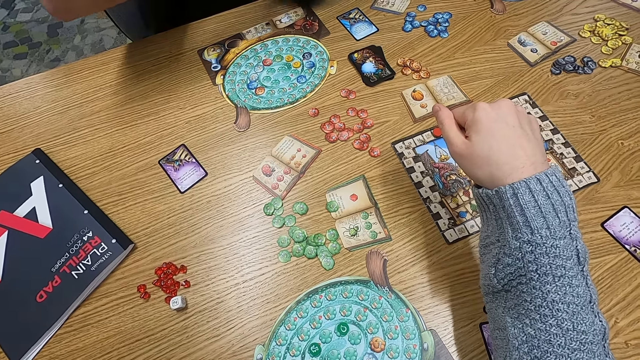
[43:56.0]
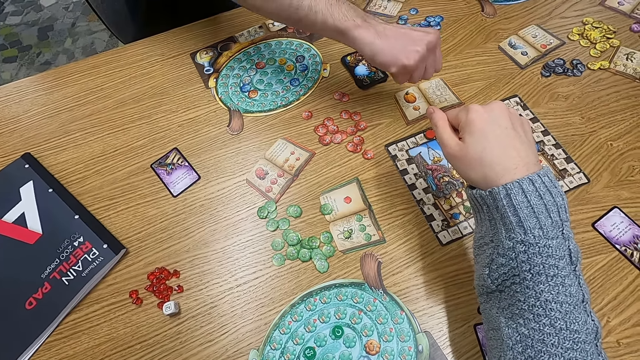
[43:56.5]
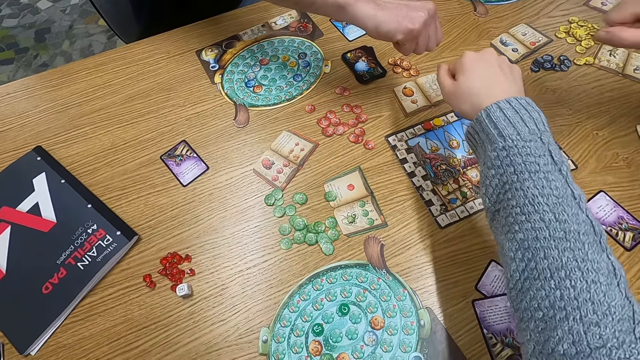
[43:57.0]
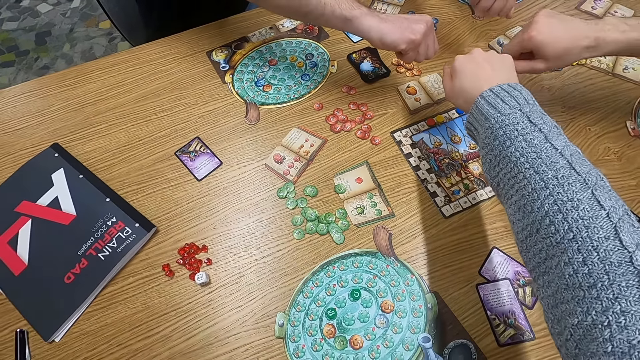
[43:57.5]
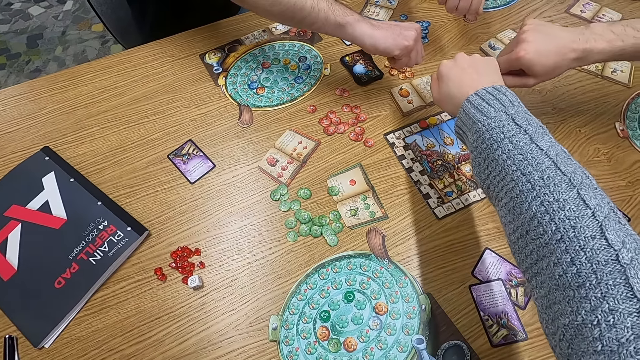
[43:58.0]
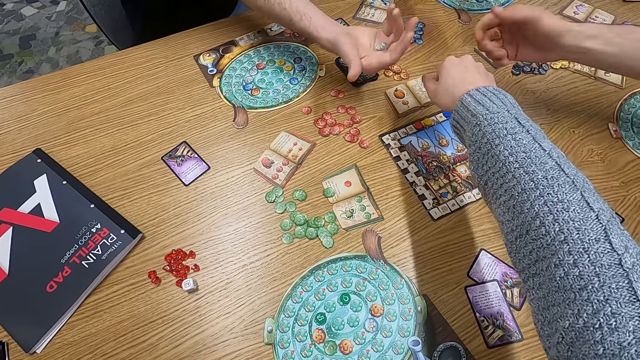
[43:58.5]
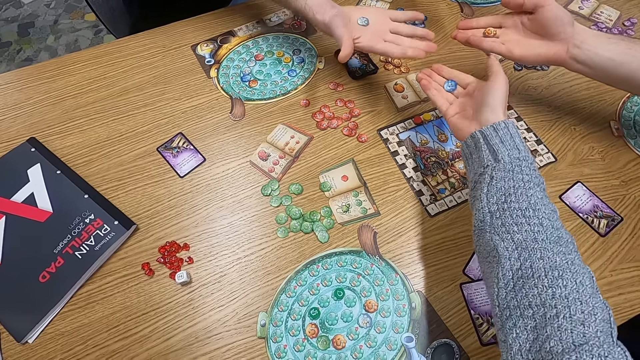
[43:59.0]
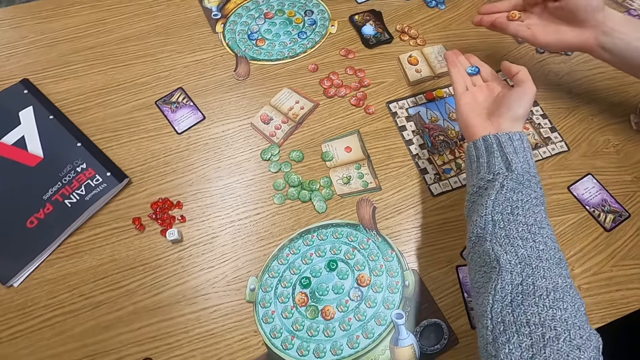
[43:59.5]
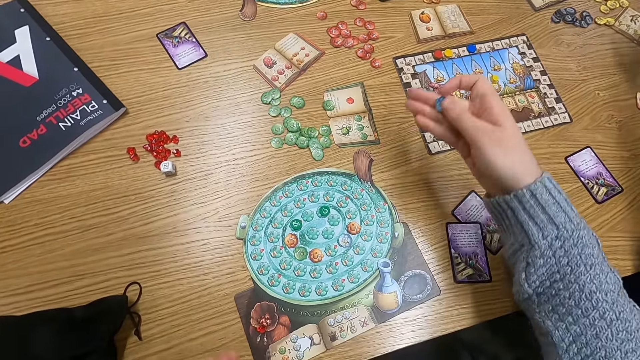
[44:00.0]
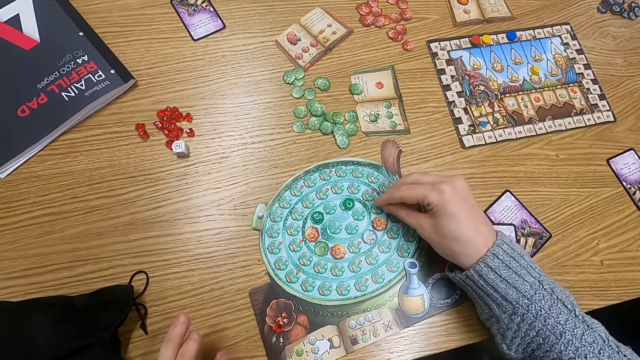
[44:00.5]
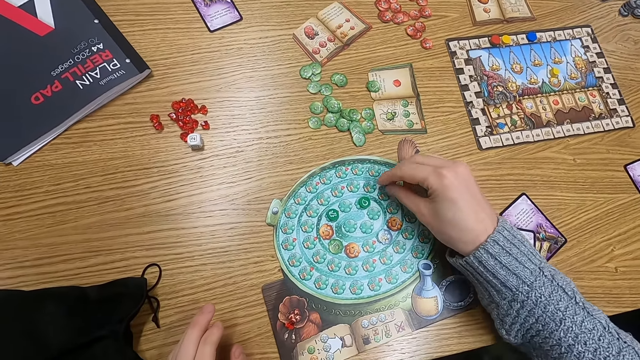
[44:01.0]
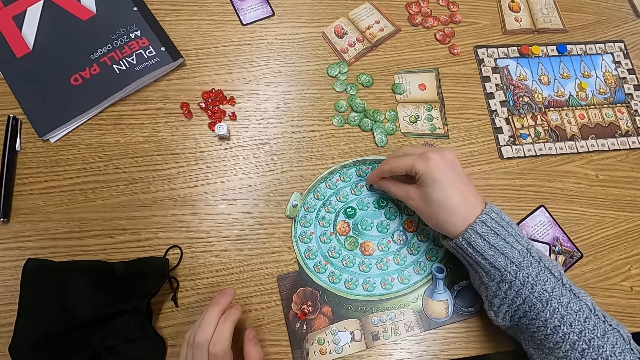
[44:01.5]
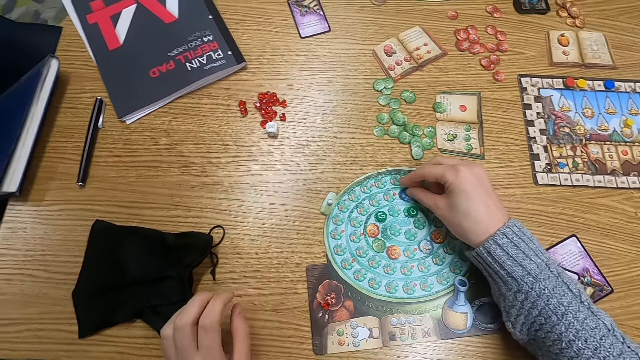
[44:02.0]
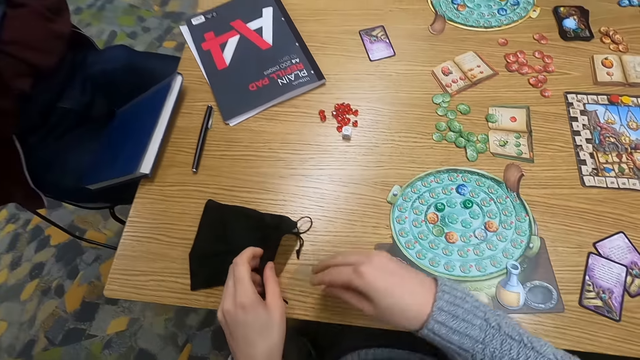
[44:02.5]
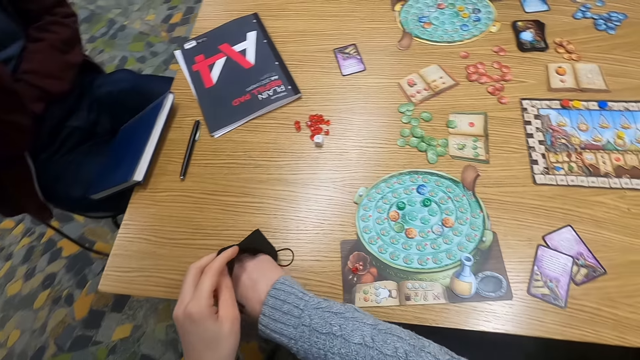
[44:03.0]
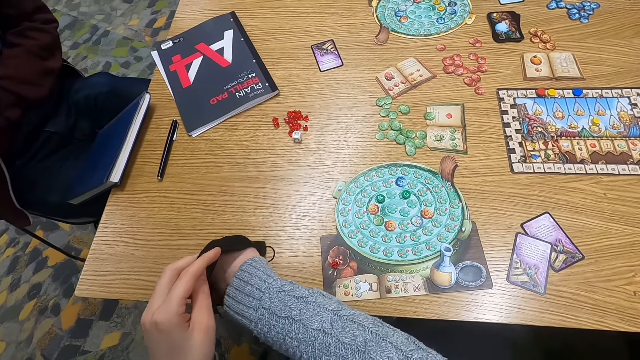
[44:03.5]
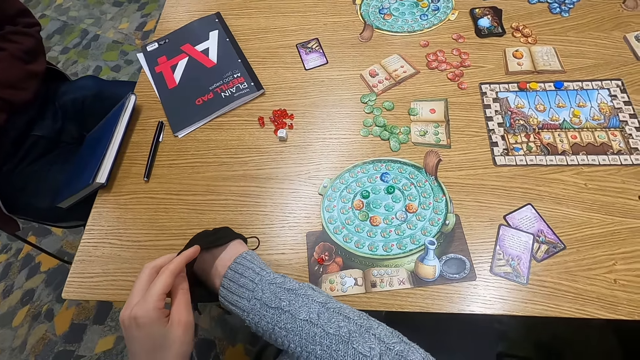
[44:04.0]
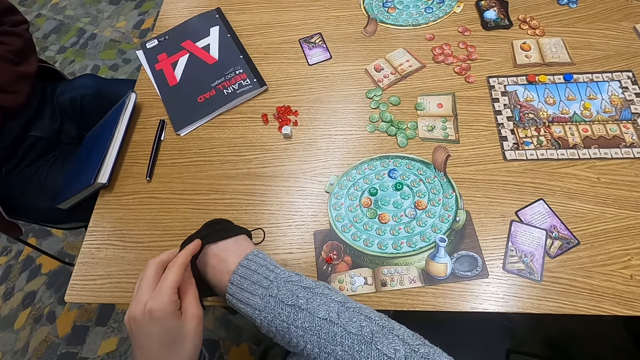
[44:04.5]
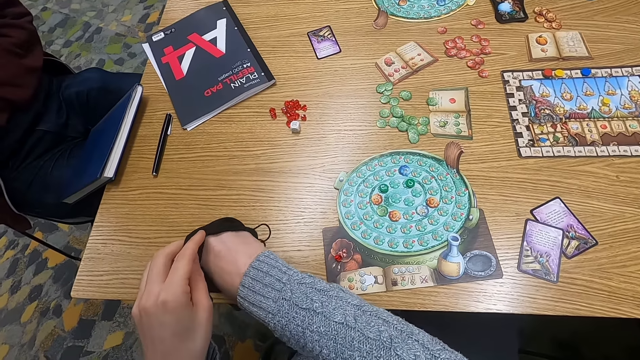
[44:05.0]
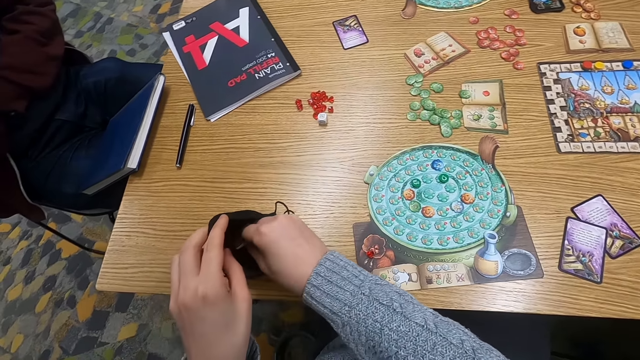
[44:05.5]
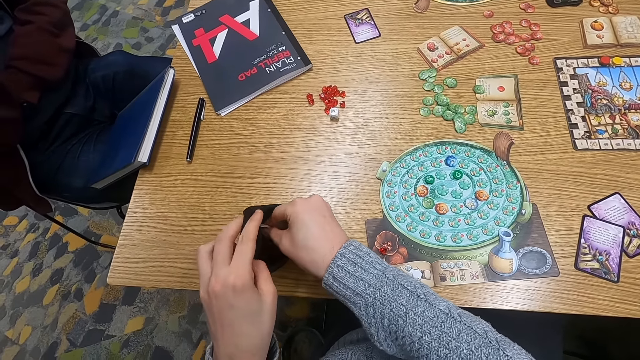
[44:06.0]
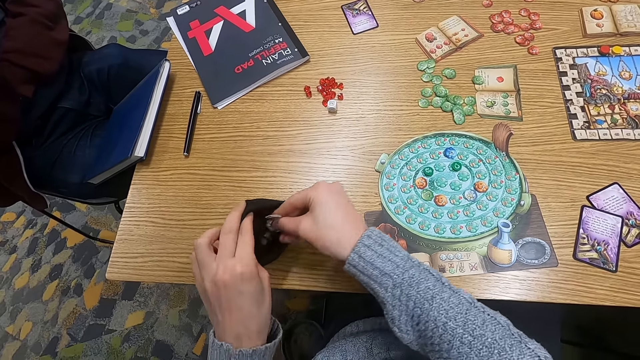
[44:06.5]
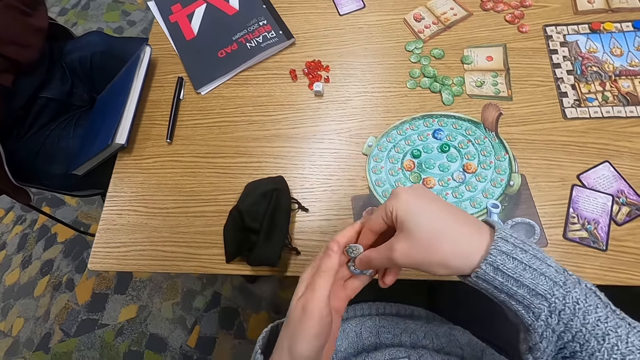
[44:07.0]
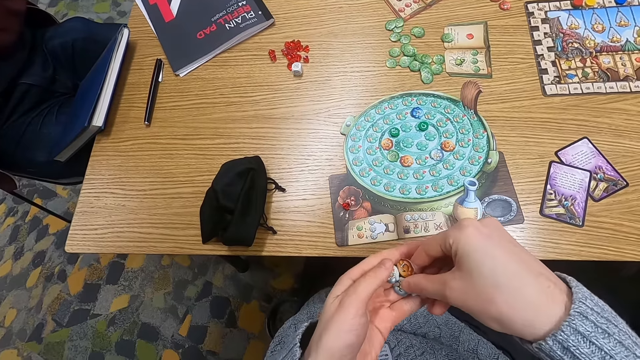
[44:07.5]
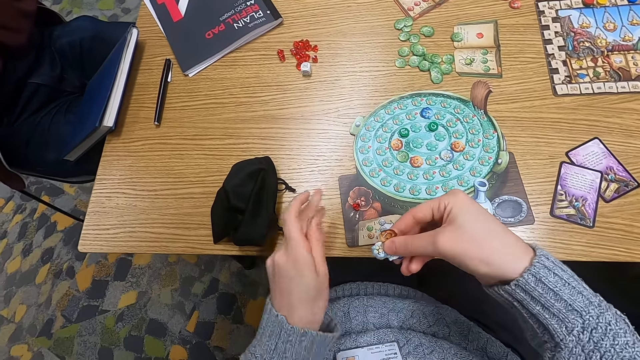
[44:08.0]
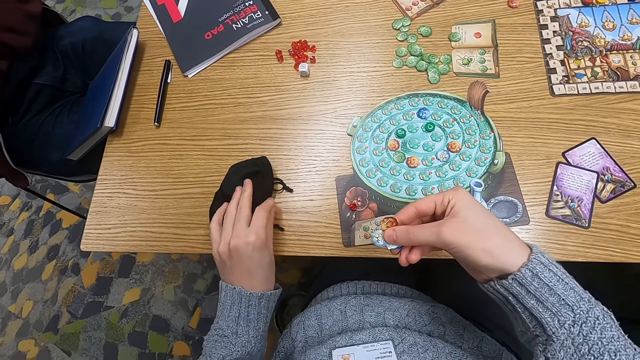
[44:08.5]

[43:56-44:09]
A man stretches his hand. The camera wearer stretches his hand. Another man stretches his hand. A woman stretches her hand. A person holds dice on the hand. Another person holds dice on the hand. The camera wearer holds dice on the hand. He unfolds his hand. The first man unfolds his hand. The other man unfolds his hand. The camera wearer plays dice. He puts his hand in a bag. He picks up dice from the pouch. He puts something in the left hand.

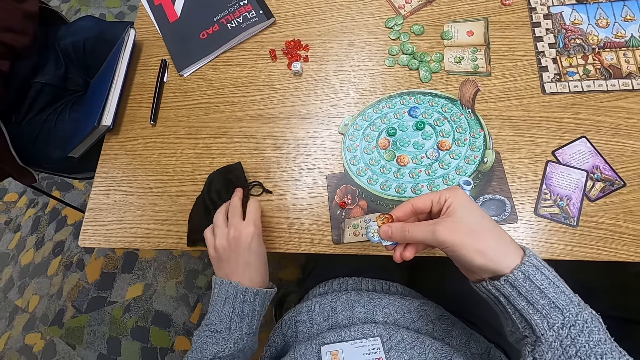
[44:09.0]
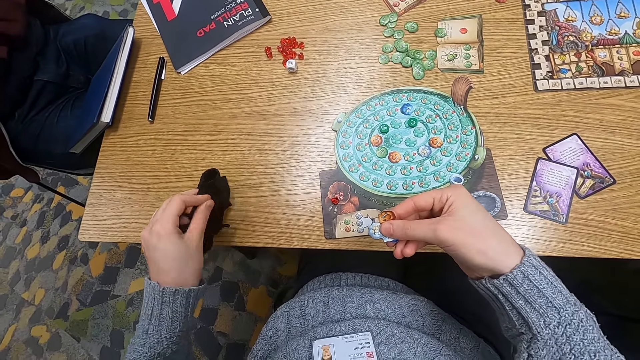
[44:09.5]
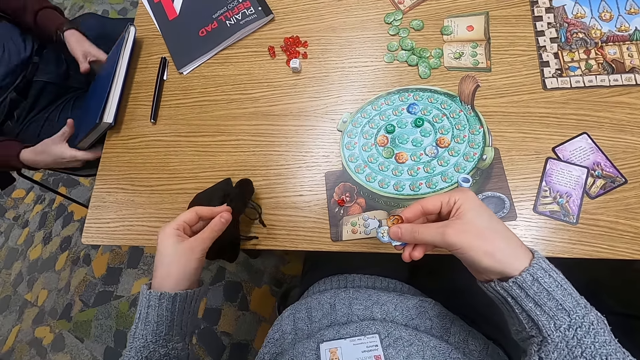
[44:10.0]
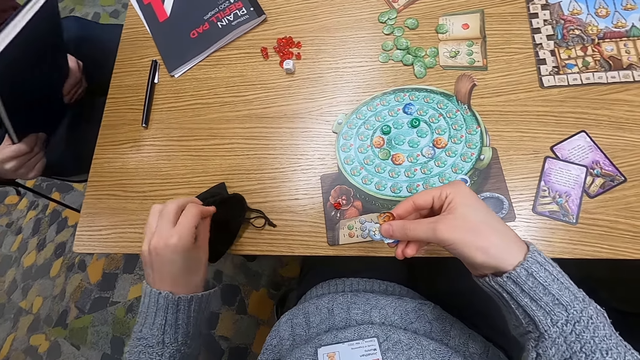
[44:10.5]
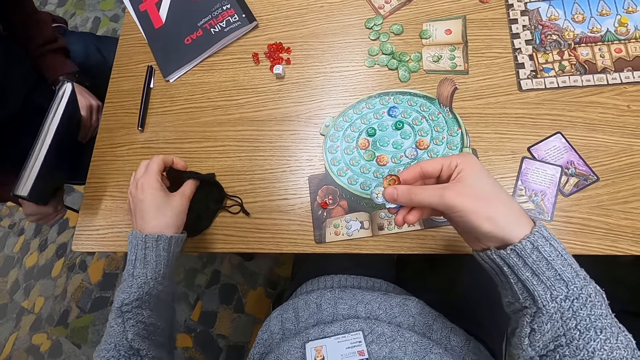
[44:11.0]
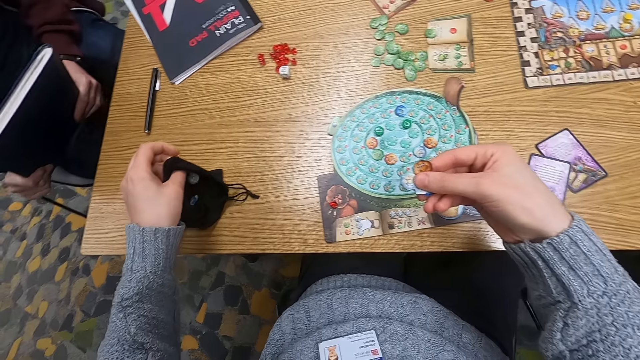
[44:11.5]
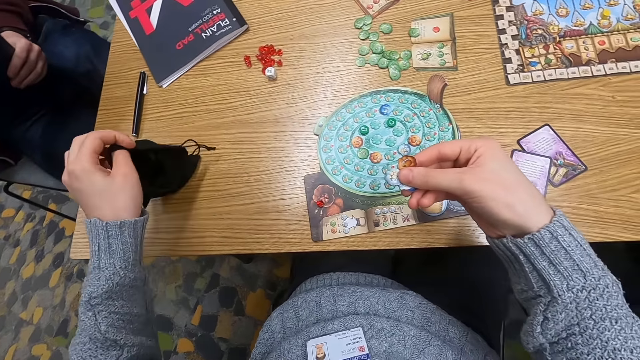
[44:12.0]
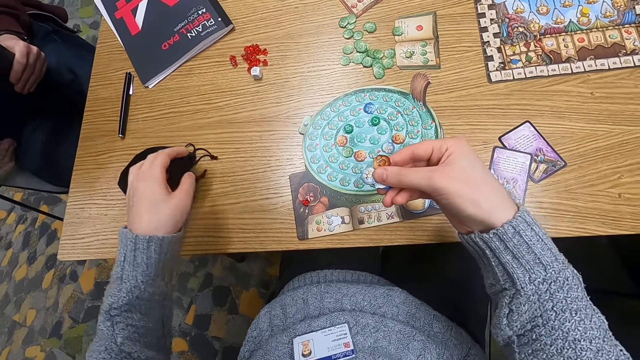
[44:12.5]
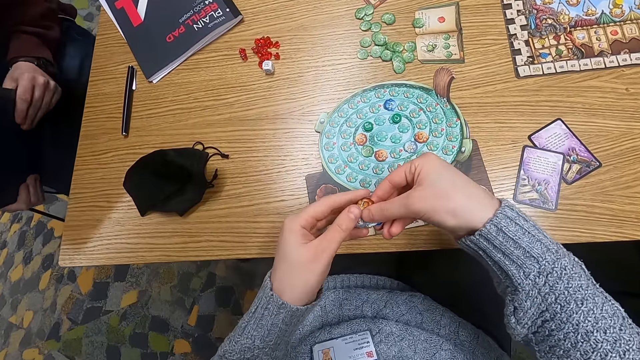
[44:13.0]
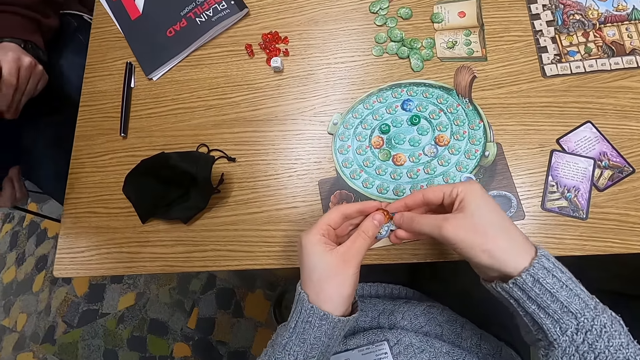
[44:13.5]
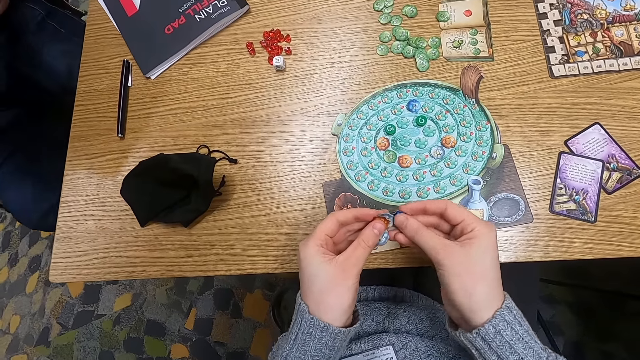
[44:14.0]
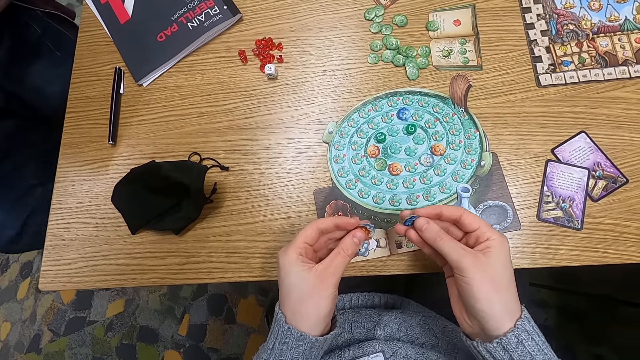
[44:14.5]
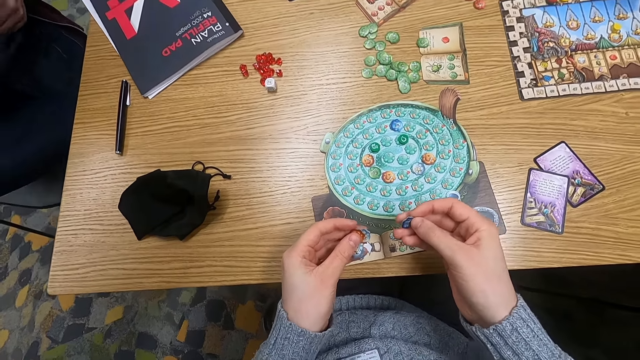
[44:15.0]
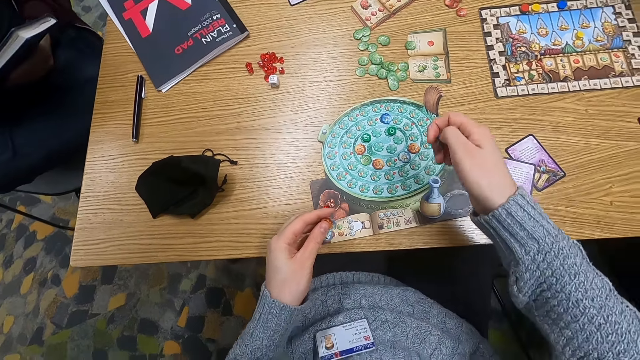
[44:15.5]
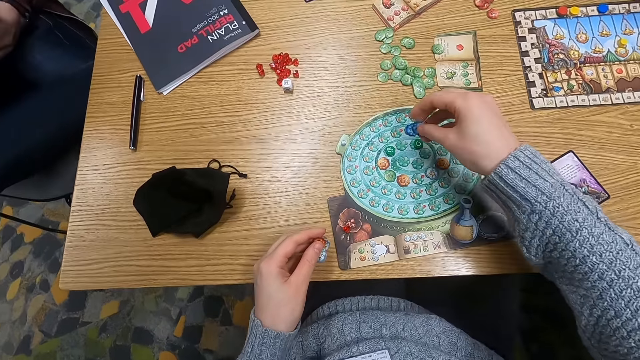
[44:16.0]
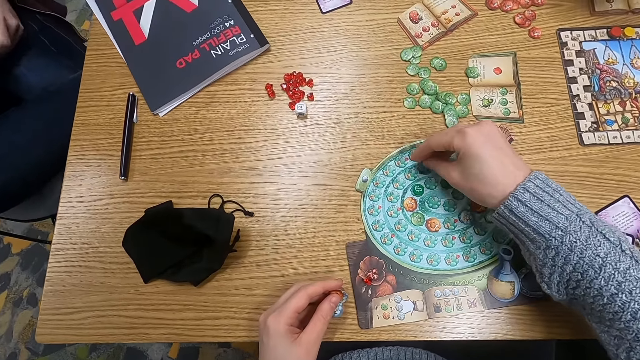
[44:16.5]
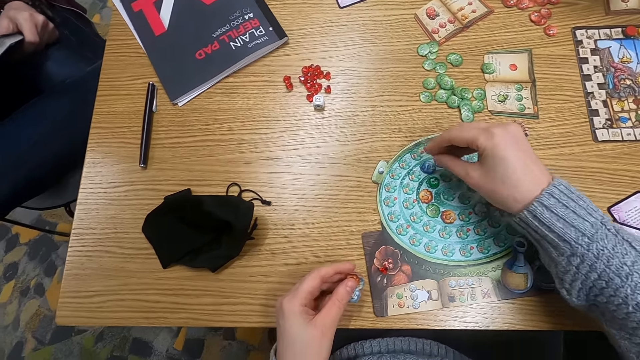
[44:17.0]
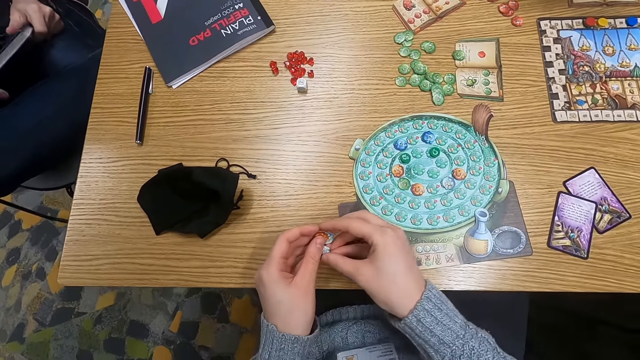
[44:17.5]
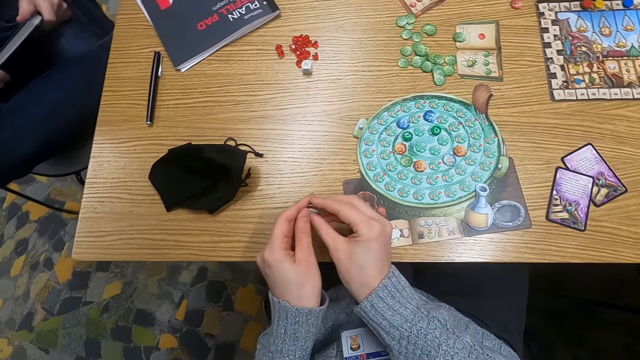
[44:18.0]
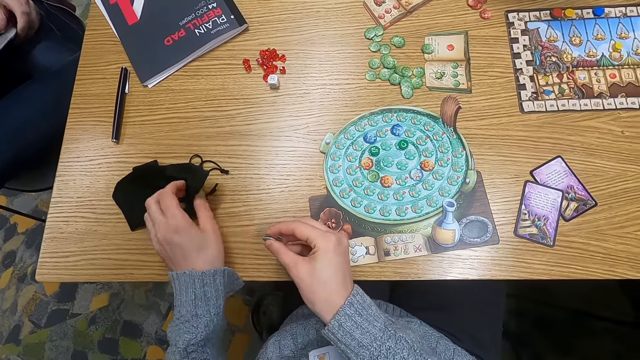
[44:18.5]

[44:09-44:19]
The camera wearer picks up a bag. A man holds a book. The camera wearer shakes a pouch. They drop the bag. They hold something. They play a game and place a dice down.
